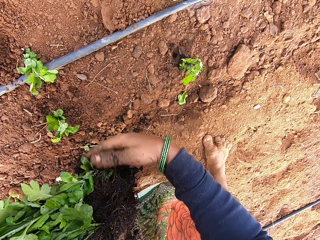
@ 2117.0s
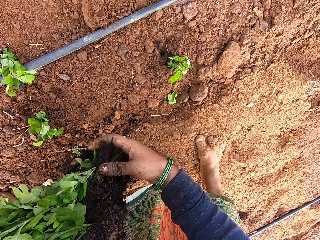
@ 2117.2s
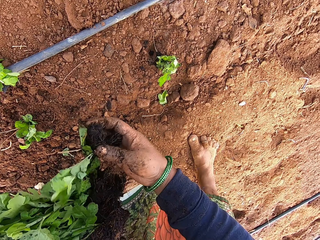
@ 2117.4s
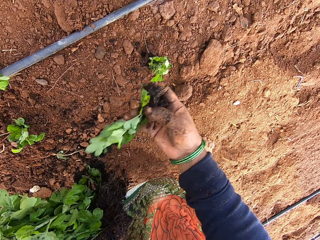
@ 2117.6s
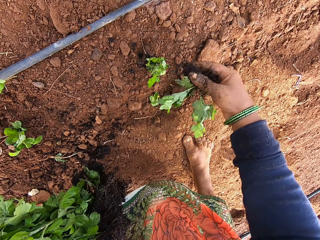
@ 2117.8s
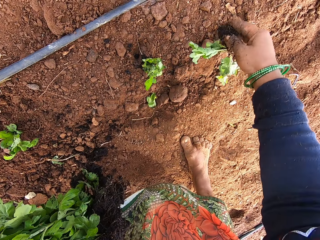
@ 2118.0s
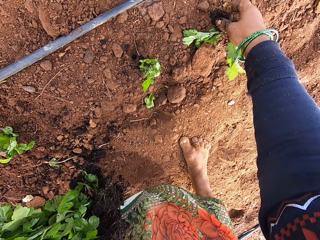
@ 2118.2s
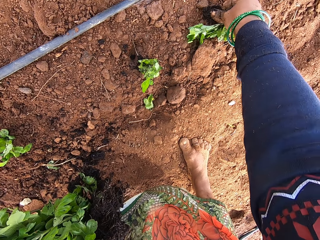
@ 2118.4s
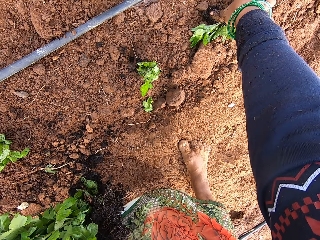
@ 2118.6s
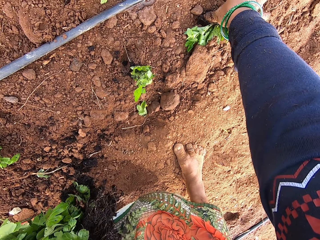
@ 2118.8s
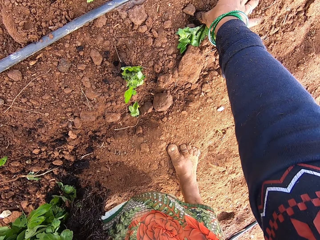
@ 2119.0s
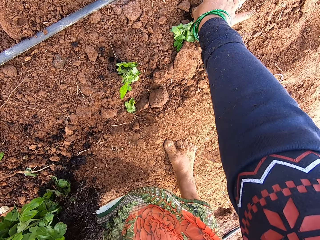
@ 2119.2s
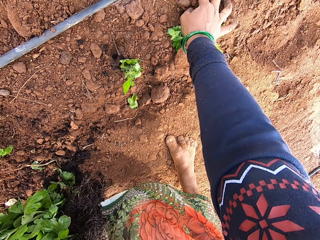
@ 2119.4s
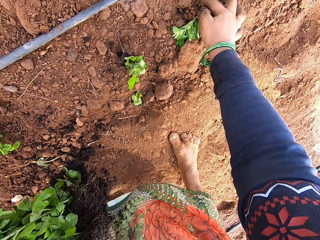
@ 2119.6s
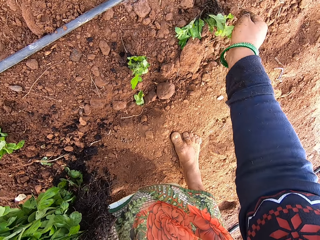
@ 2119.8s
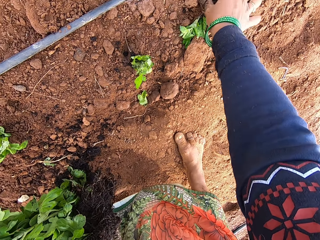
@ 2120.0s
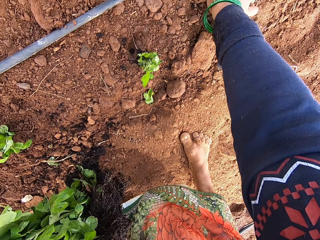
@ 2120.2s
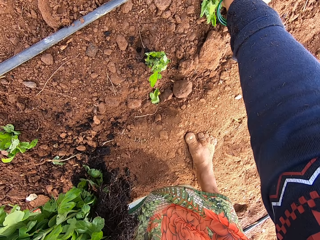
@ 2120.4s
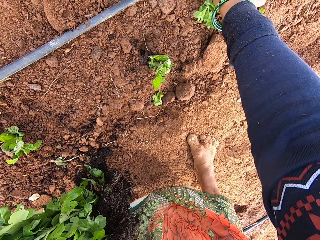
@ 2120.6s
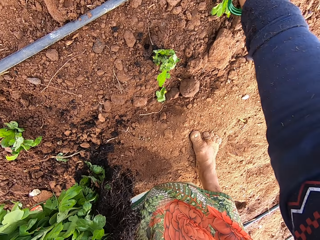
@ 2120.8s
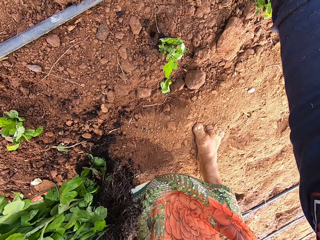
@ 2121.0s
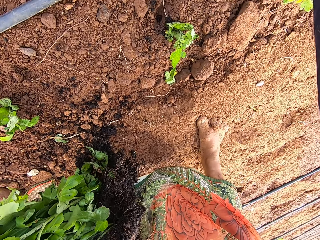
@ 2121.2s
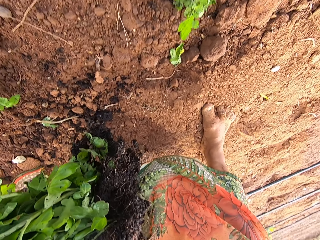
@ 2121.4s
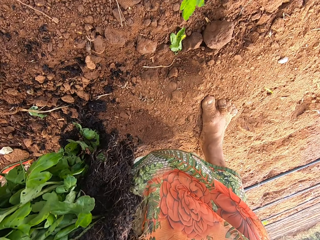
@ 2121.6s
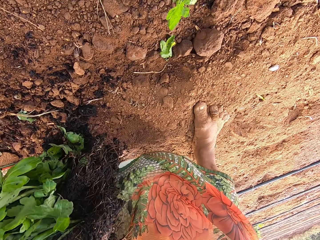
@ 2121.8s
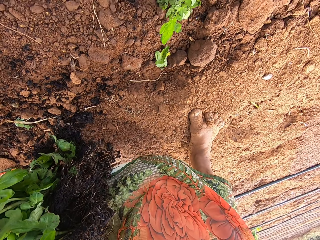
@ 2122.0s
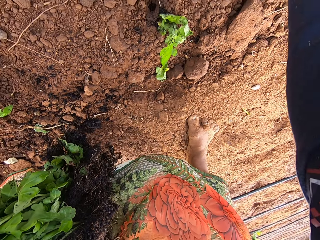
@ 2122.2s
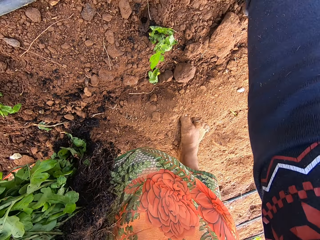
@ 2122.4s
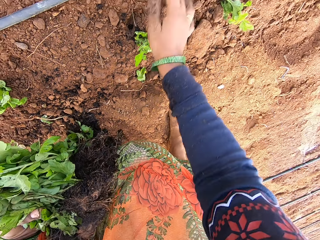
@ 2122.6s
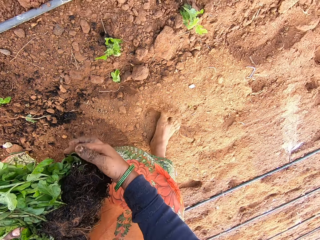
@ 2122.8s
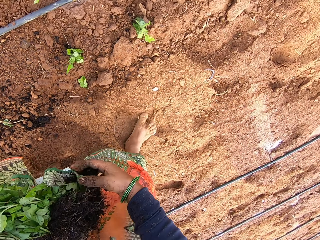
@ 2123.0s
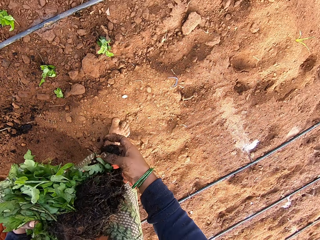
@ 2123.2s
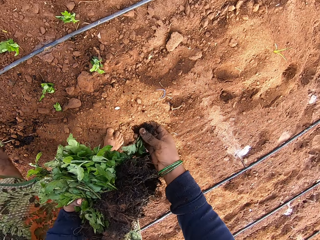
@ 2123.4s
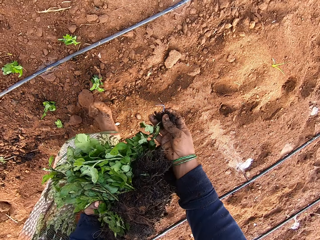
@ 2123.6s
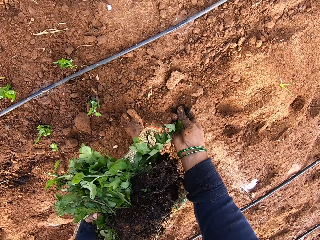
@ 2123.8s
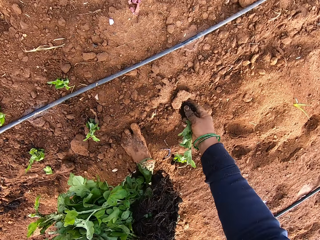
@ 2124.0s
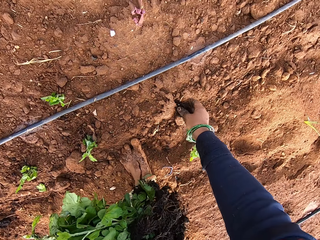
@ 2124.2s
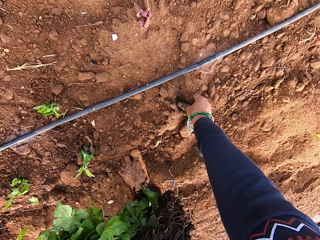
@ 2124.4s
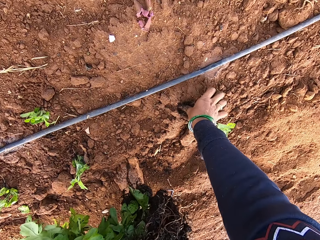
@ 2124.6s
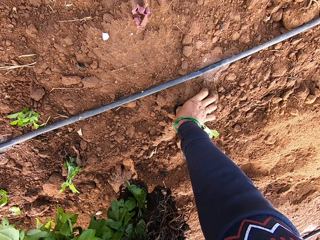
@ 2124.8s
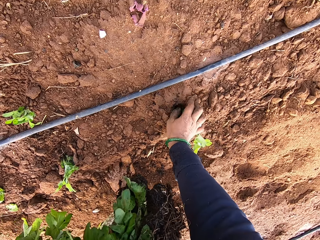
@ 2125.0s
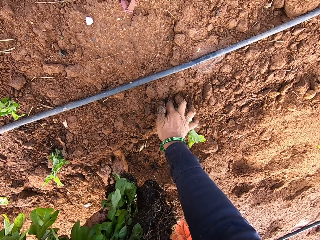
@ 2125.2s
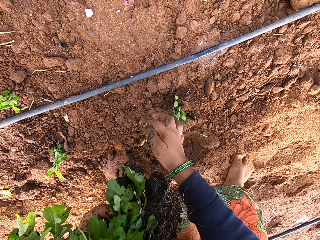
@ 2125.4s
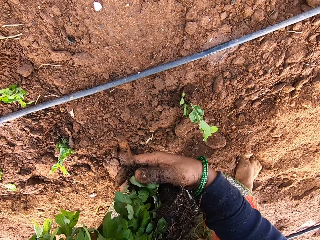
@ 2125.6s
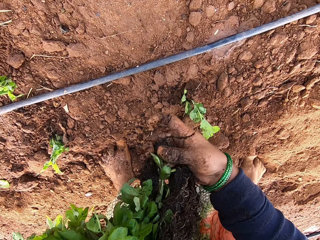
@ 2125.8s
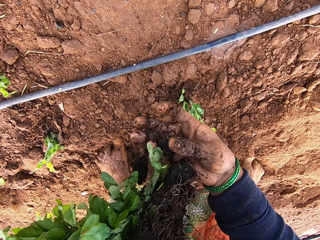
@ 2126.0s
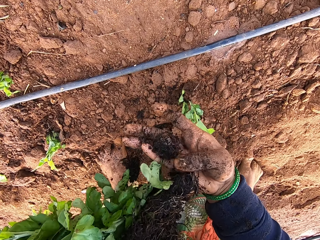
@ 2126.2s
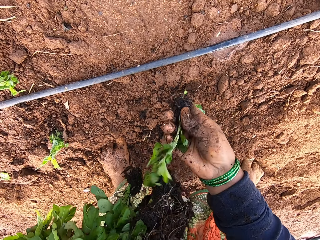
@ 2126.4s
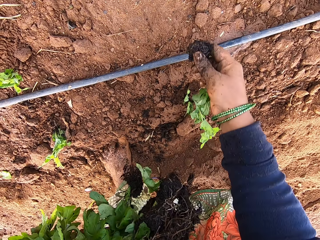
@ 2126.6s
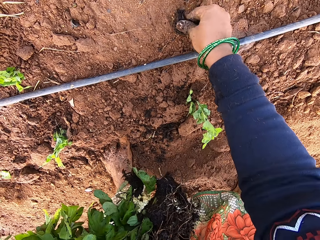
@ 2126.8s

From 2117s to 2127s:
The camera wearer takes plants from her left hand with her right hand. She puts the plant in the ground with her right hand. She takes the plant from her left hand with her right hand. She puts the plant in the ground with her right hand. She takes the plant from her left hand with her right hand.

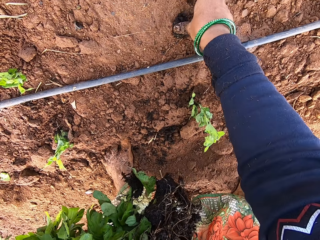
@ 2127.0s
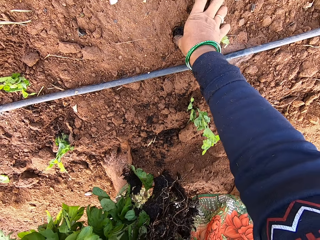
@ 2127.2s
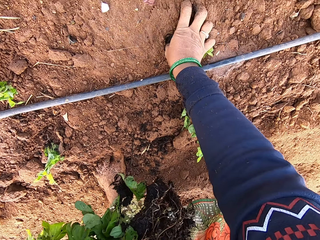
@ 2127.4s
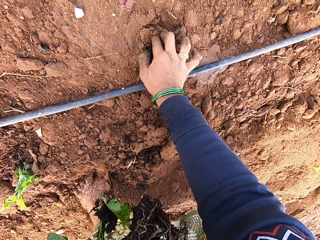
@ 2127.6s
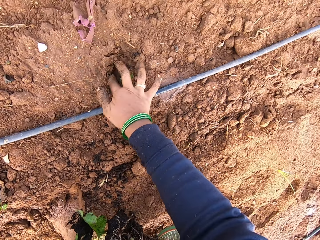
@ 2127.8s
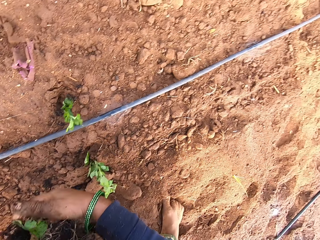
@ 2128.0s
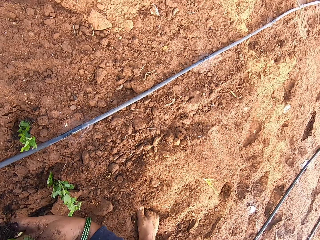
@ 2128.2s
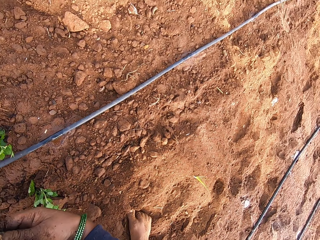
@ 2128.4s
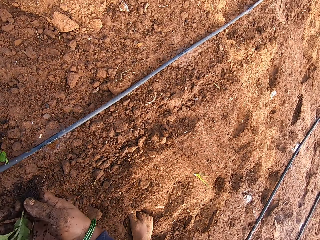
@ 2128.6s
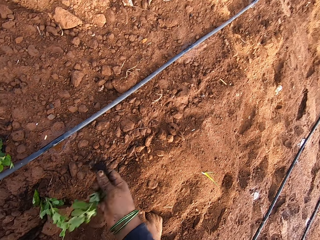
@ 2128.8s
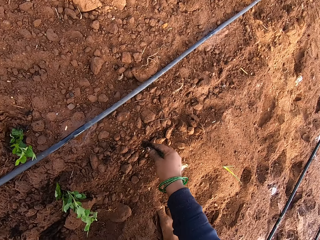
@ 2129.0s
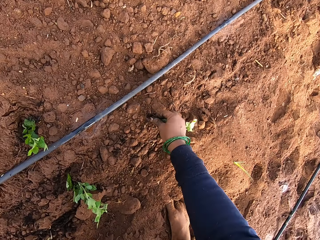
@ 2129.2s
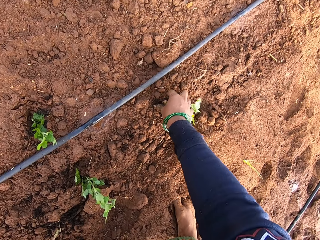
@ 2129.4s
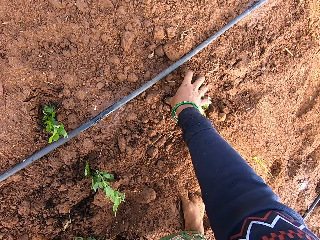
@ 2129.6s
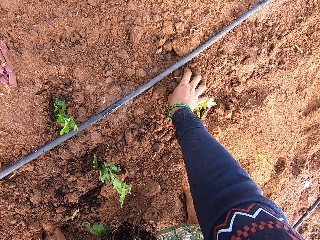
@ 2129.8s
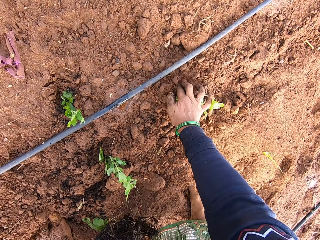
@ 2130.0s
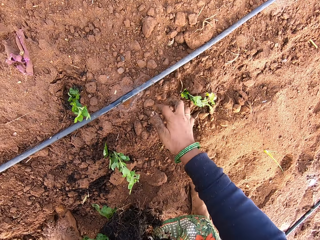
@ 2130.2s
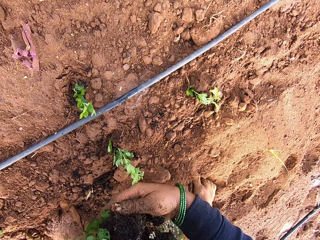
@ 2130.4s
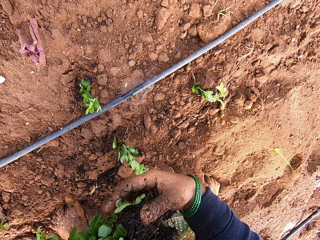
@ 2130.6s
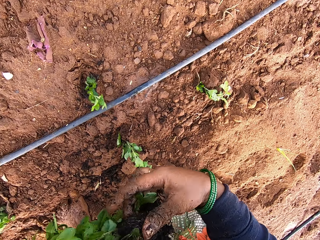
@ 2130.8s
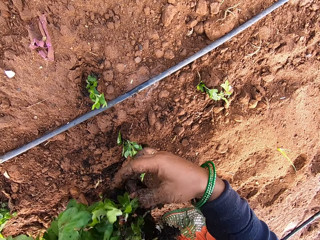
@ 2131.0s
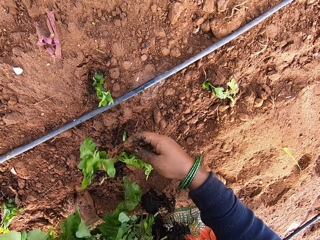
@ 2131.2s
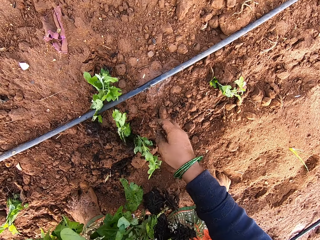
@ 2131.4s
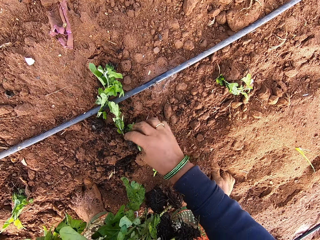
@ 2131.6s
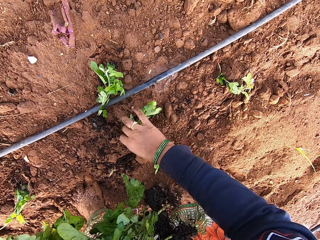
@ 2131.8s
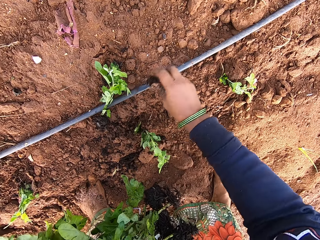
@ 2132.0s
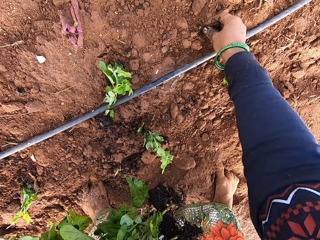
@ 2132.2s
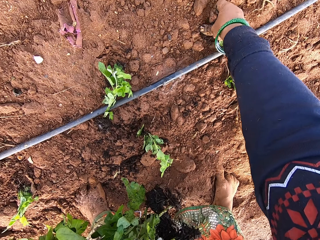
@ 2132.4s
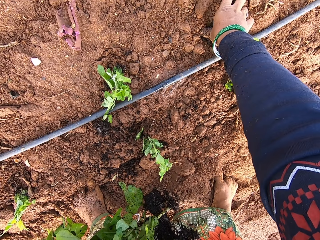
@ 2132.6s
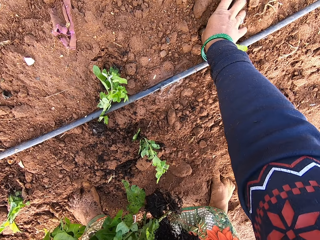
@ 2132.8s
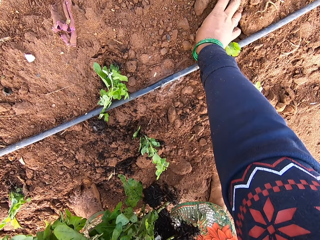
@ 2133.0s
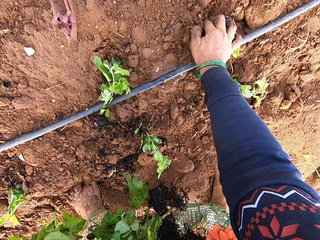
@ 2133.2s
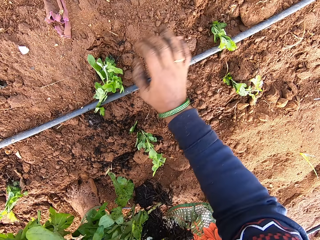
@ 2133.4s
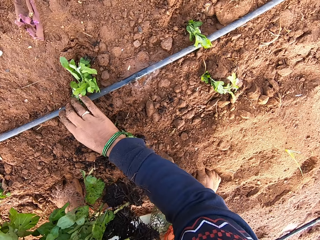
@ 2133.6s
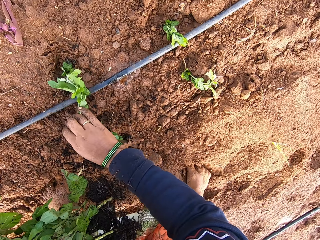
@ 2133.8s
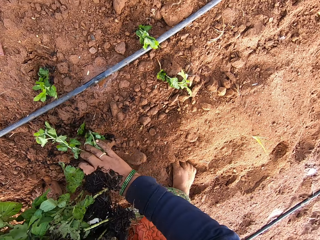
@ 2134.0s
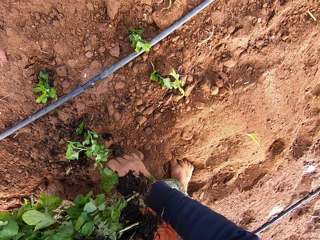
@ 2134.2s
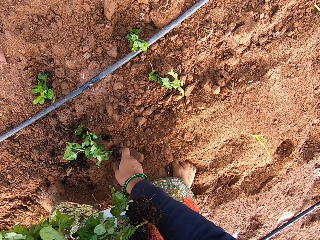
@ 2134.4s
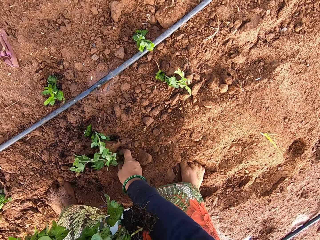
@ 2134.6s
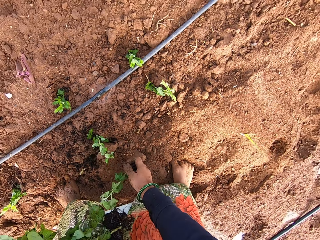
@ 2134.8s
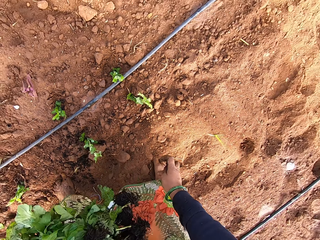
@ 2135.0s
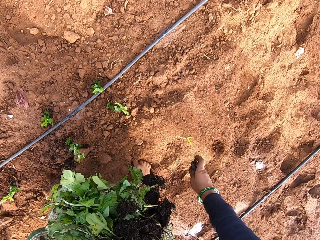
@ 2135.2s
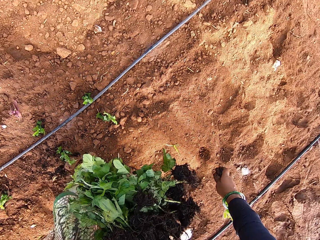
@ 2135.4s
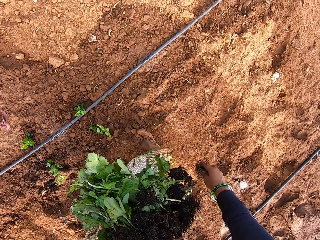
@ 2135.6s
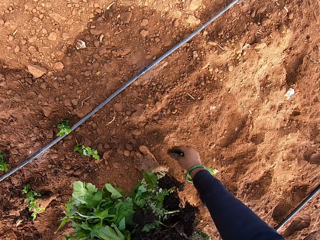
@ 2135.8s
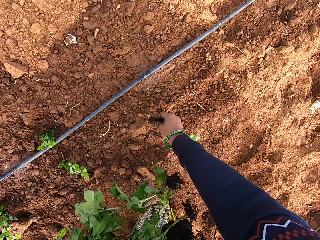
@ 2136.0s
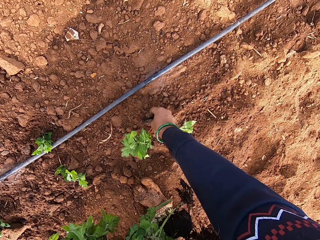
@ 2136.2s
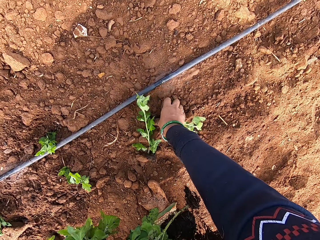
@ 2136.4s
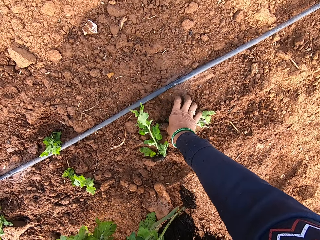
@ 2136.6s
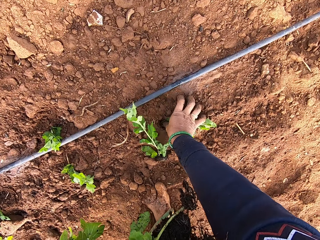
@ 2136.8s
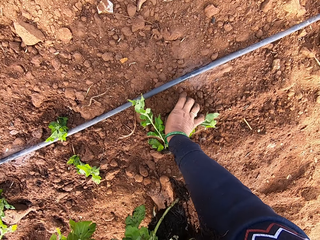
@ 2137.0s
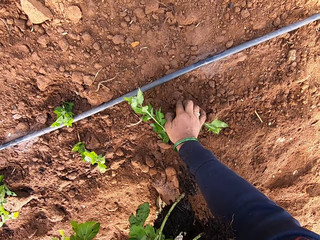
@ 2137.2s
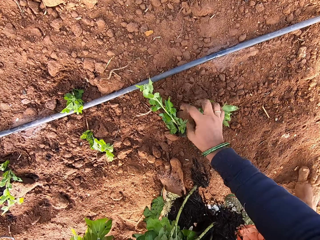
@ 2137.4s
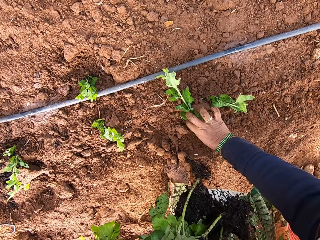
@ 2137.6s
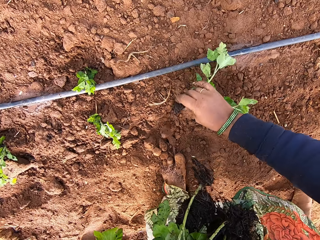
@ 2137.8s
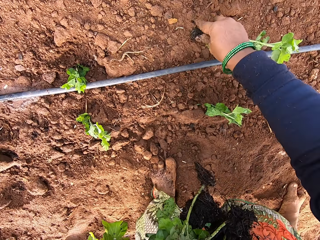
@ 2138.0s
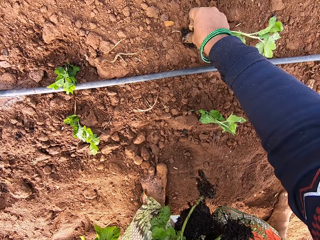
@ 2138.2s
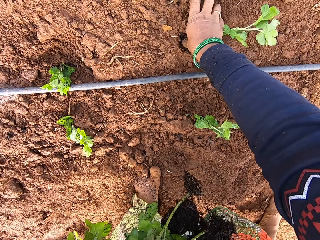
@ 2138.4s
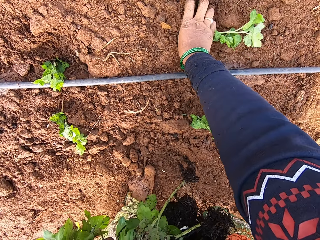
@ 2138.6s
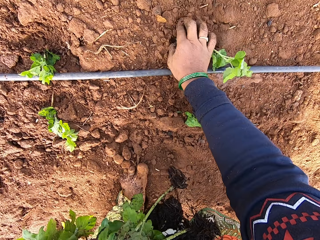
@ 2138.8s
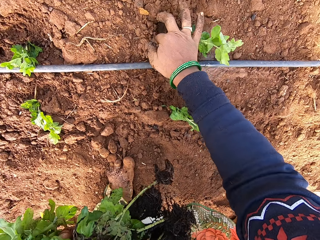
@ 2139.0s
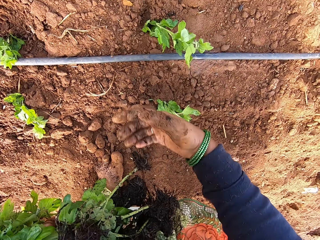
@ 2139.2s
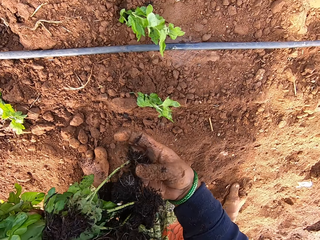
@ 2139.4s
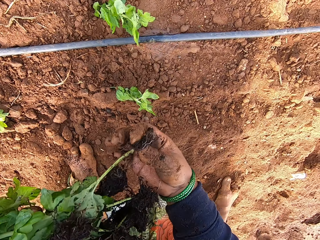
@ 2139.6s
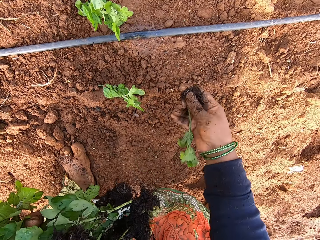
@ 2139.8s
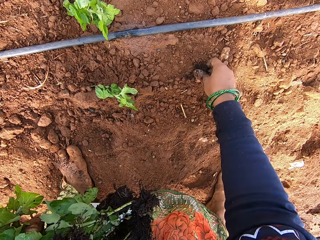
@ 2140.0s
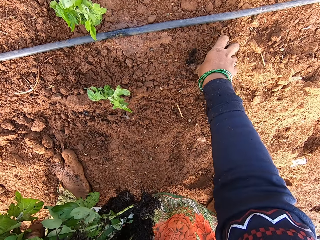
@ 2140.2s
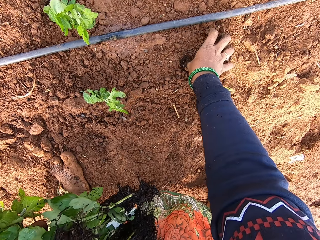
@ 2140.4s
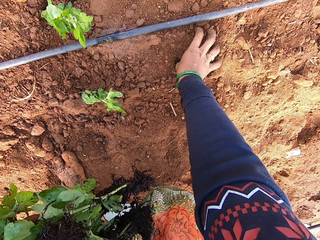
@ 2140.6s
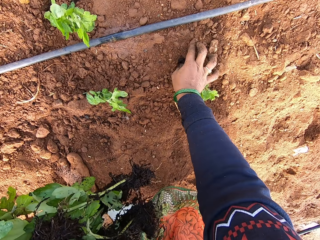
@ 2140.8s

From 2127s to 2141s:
The camera wearer puts the plant in the ground with her right hand. She takes the plant from her left hand with her right hand. She puts the plant in the ground with her right hand. She drops plants from her left hand on the ground with her right hand. She picks the plant from the left hand. She picks the plant from the ground with her right hand. She puts the plant in the ground with her right hand. She picks the plant from the ground with her right hand. She puts the plant in the ground with her right hand. She picks the plant from the ground with her right hand. She puts the plant in the ground with her right hand. She takes the plant from her left hand with her right hand. She puts the plant in the ground with her right hand.
